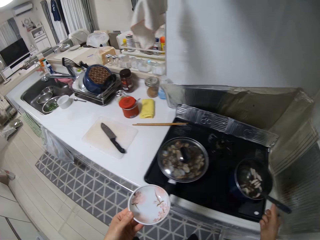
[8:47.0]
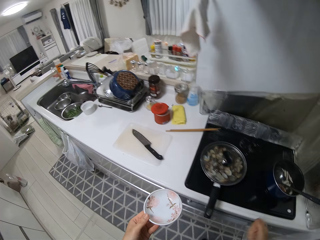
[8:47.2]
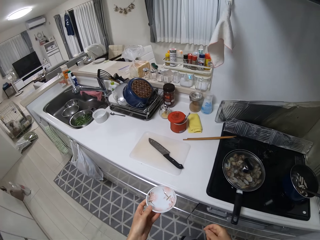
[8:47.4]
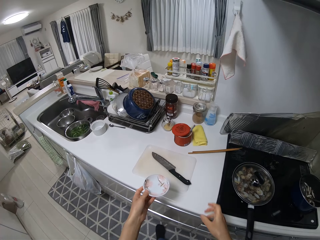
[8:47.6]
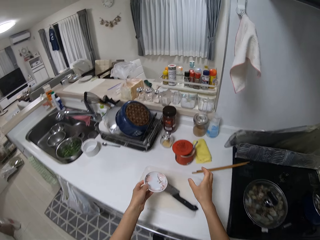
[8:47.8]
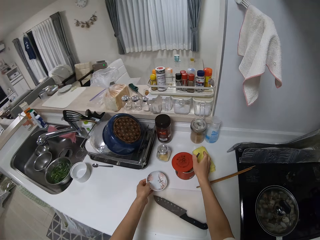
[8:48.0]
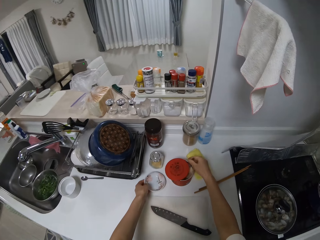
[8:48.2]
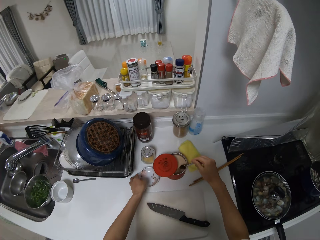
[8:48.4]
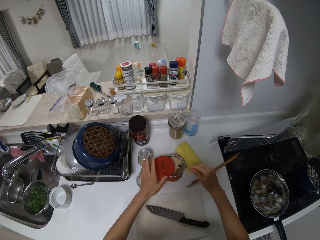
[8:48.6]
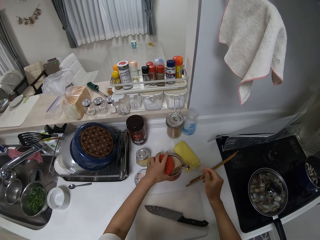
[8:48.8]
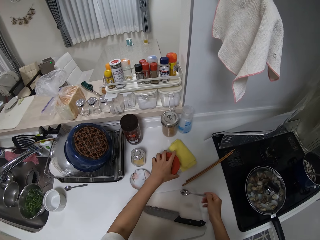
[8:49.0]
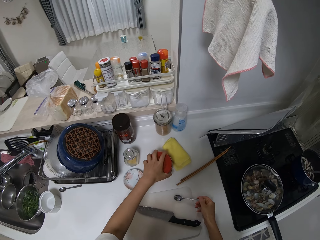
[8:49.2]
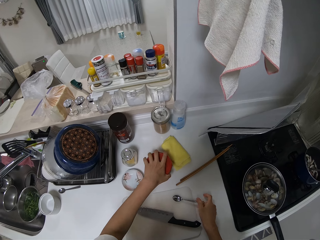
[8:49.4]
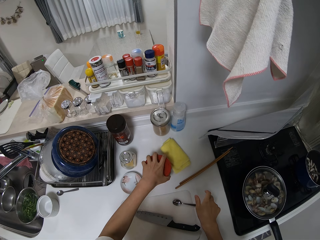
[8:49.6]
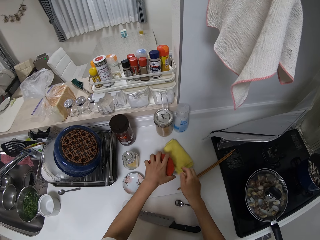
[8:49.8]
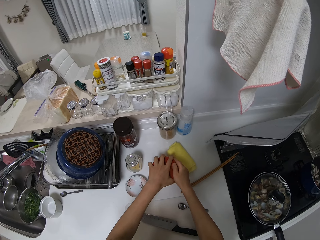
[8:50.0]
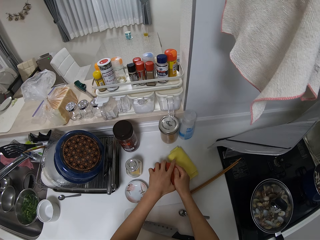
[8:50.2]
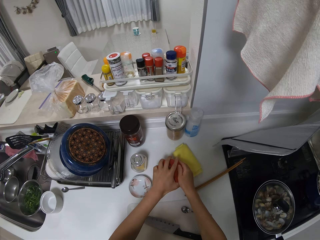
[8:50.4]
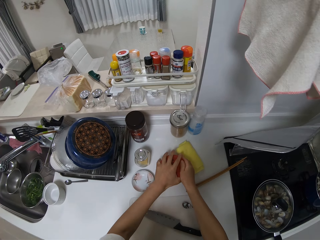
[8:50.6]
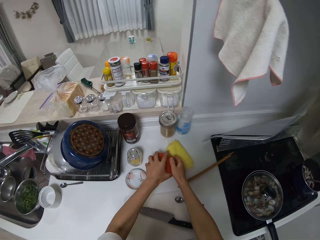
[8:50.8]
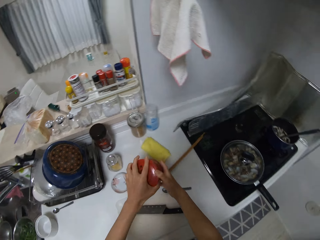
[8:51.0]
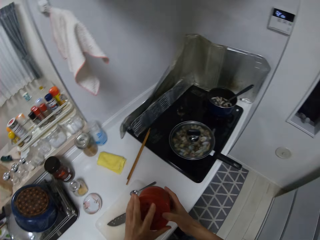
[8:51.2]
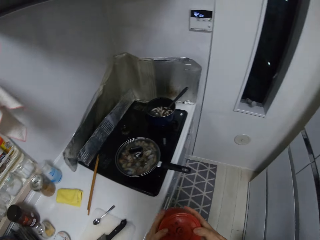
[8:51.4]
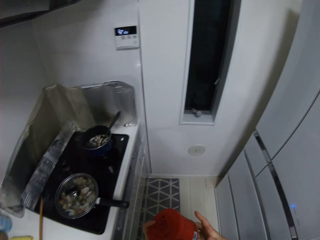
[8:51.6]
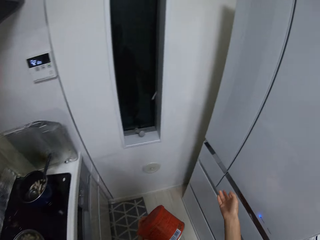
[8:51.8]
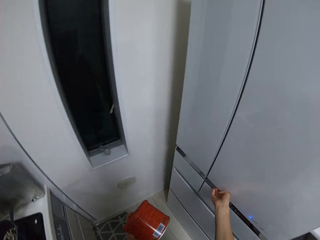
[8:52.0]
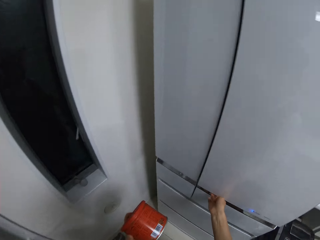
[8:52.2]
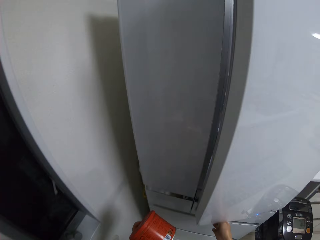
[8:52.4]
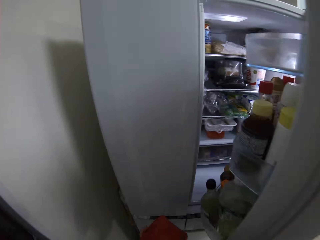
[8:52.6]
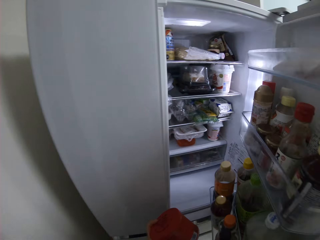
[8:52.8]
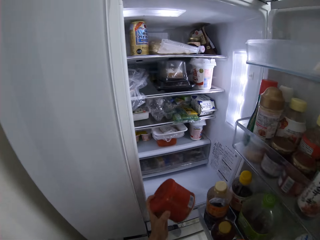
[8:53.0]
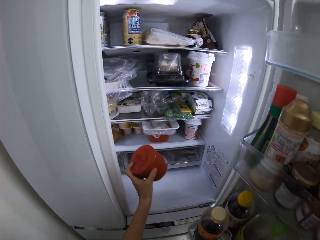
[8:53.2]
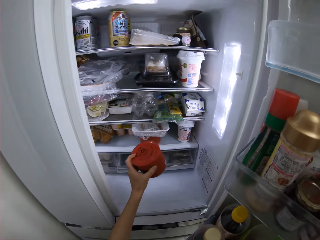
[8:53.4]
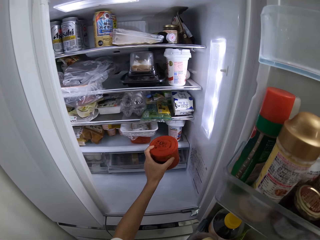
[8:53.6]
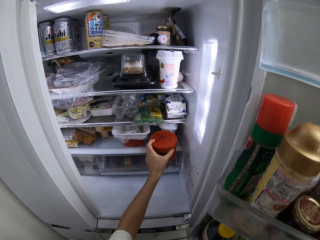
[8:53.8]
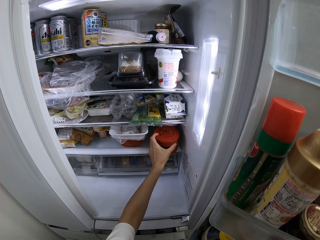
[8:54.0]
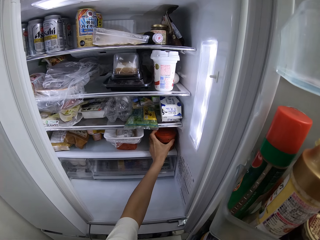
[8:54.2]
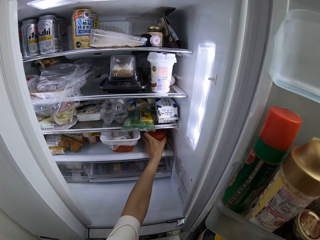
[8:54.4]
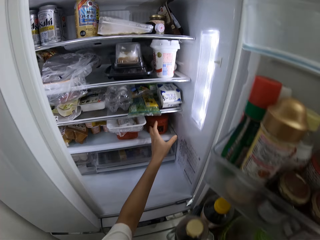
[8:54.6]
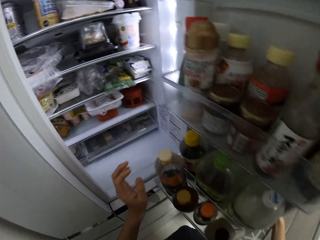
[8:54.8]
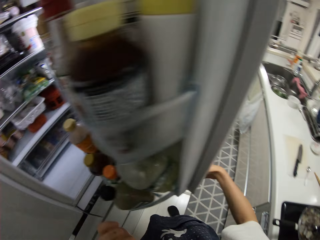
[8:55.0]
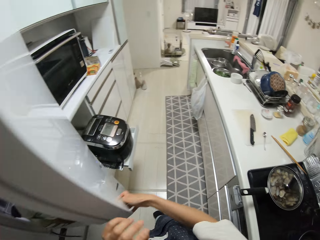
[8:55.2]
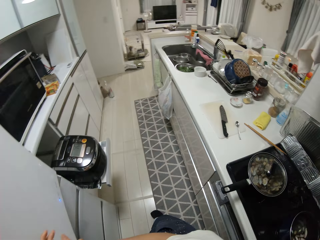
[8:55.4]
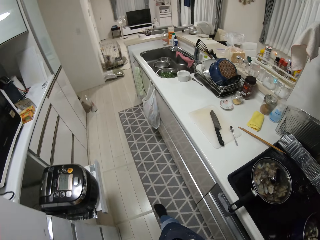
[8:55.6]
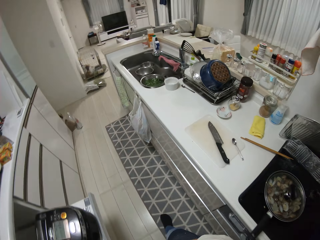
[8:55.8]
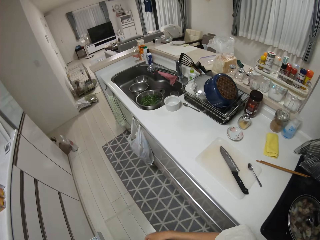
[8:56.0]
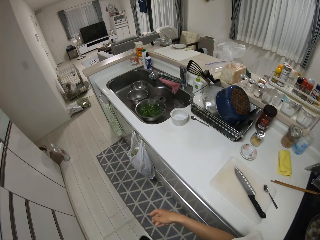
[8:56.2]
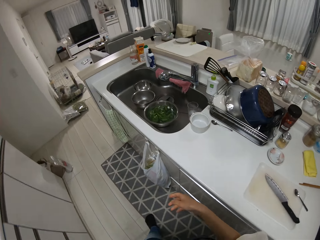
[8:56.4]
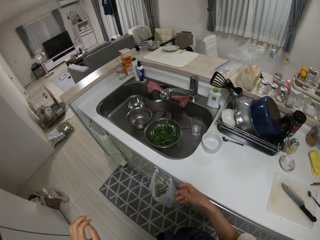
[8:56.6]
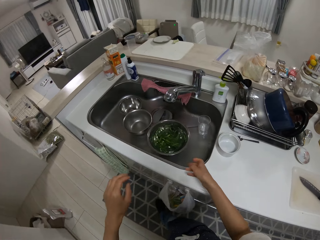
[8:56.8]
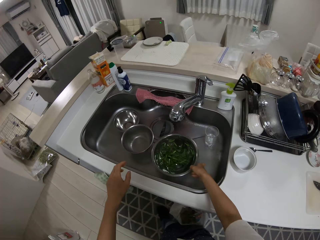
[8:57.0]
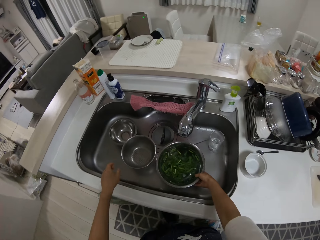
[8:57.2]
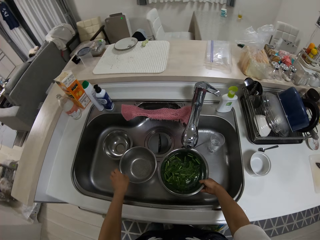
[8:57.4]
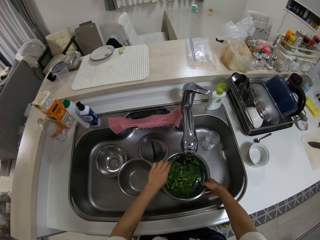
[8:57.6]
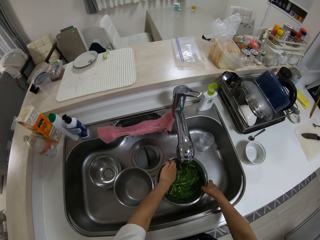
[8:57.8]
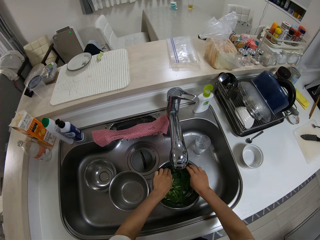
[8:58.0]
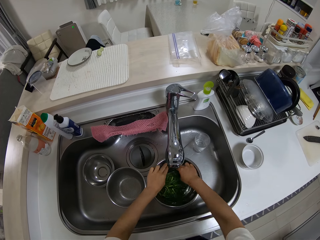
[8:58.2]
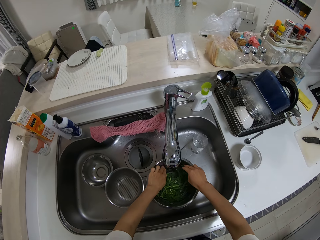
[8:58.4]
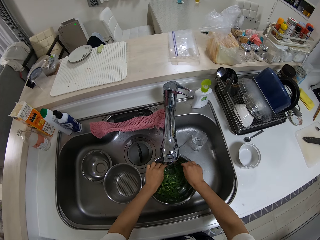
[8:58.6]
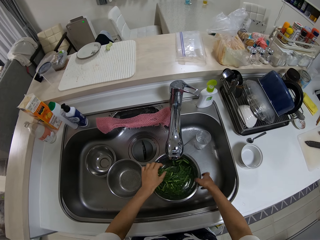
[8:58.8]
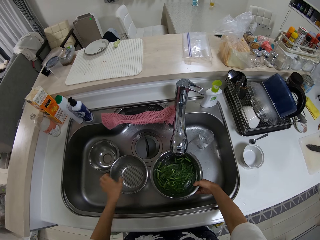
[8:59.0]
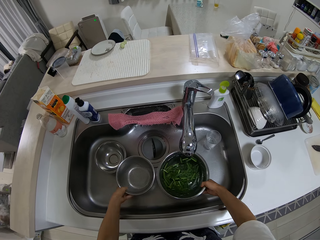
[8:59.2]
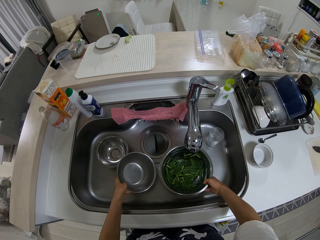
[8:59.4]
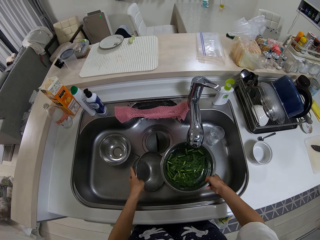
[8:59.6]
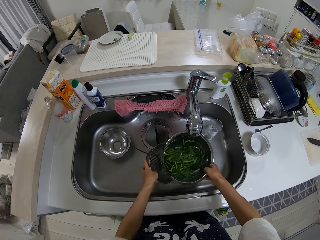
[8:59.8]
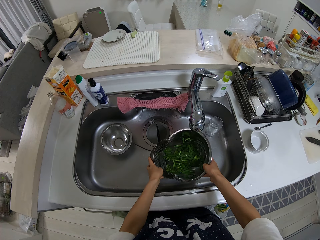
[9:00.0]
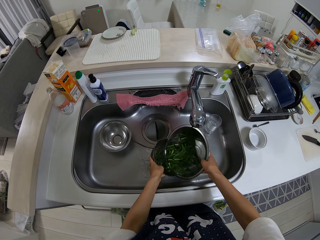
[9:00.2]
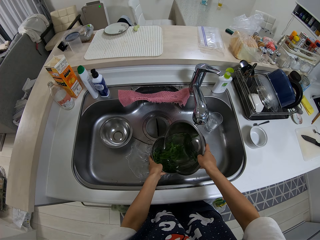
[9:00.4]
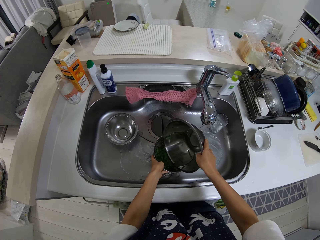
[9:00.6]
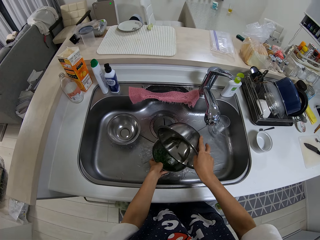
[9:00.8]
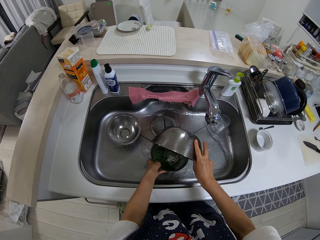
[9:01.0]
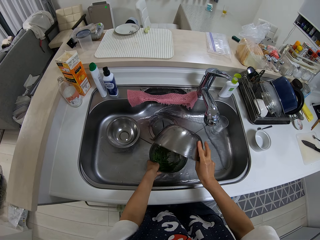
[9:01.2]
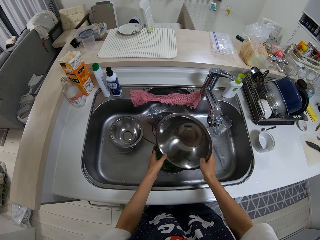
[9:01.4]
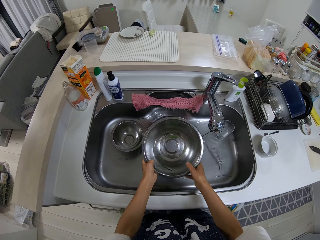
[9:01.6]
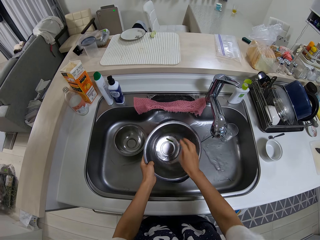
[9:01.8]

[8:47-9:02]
The camera wearer drops the saucer on the table. They take out the spoon in the container on the table. They cover the container on the table. They move the container inside the fridge. They close the fridge. They pour the vegetables in the bowl into the sieve in the sink.

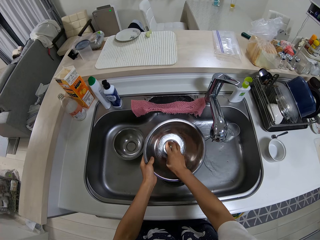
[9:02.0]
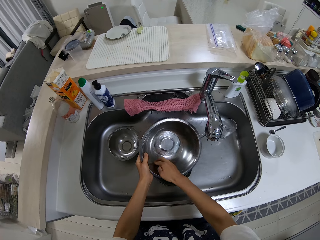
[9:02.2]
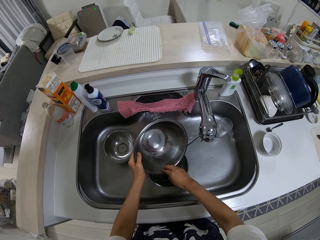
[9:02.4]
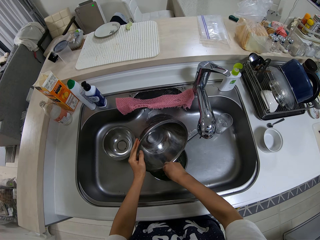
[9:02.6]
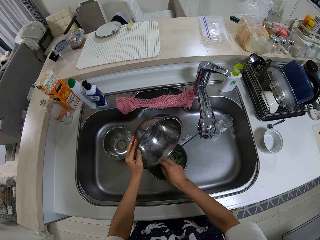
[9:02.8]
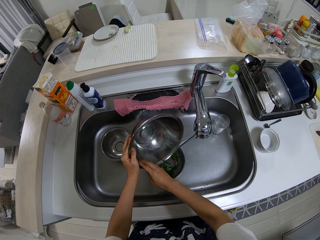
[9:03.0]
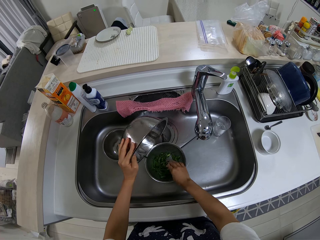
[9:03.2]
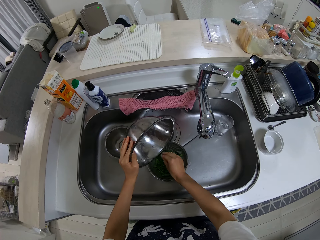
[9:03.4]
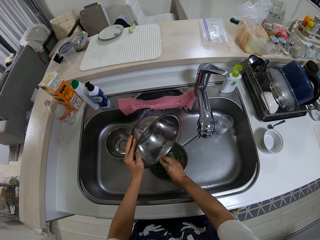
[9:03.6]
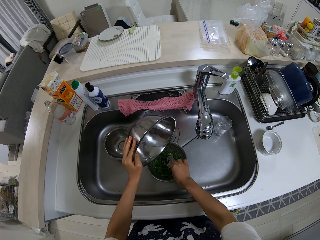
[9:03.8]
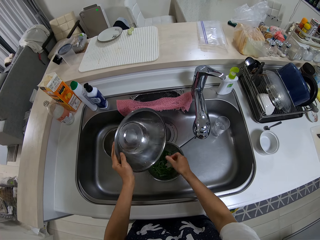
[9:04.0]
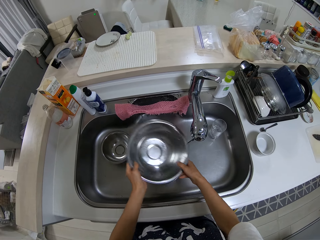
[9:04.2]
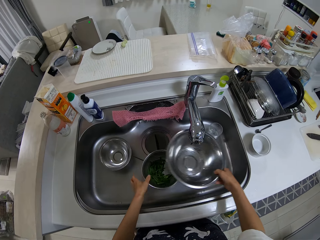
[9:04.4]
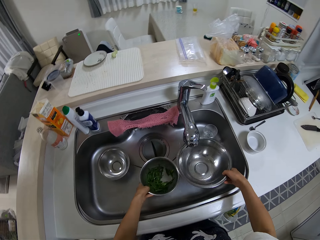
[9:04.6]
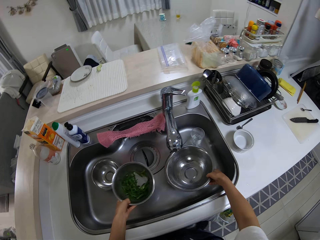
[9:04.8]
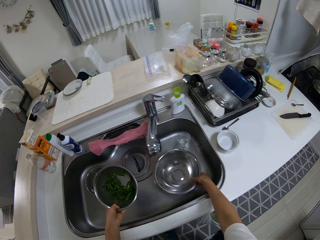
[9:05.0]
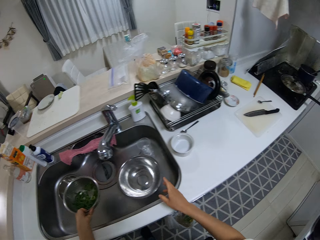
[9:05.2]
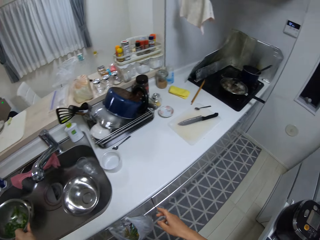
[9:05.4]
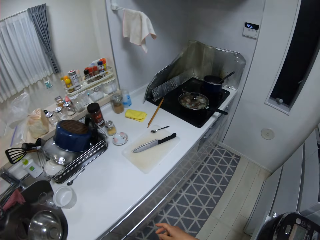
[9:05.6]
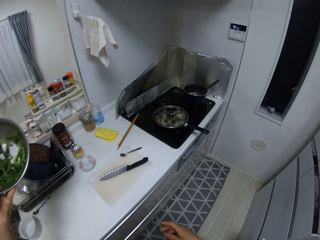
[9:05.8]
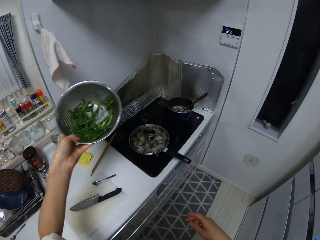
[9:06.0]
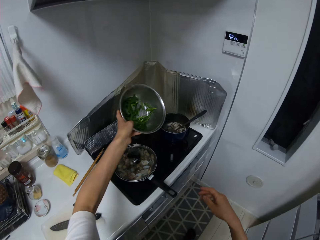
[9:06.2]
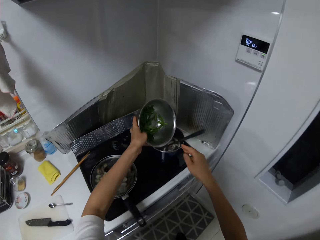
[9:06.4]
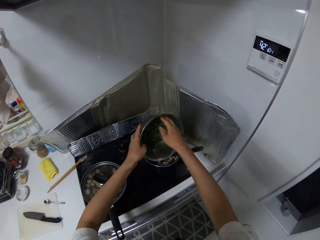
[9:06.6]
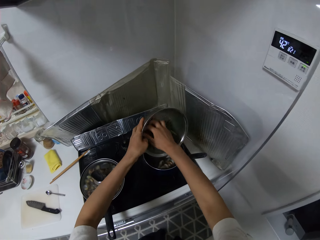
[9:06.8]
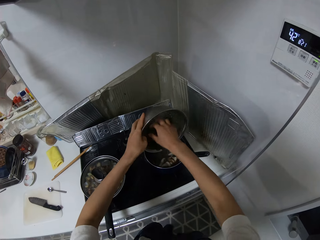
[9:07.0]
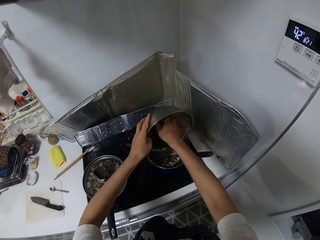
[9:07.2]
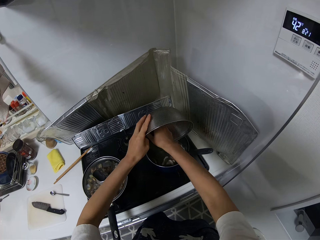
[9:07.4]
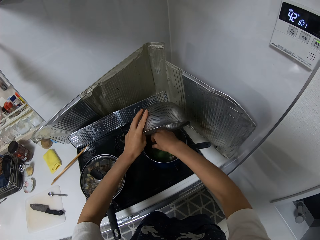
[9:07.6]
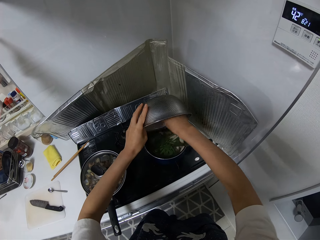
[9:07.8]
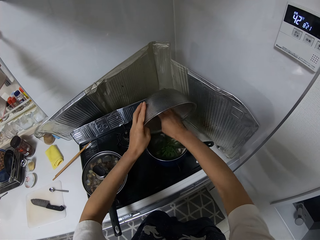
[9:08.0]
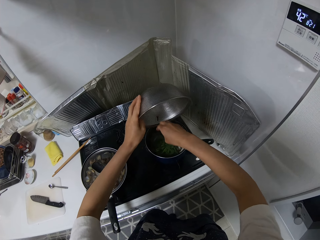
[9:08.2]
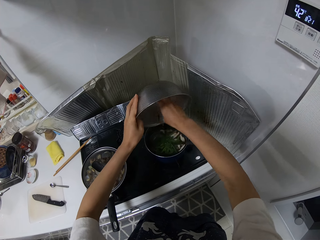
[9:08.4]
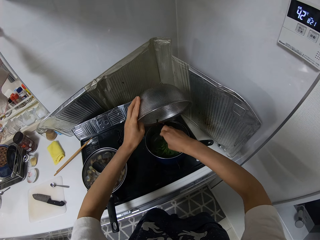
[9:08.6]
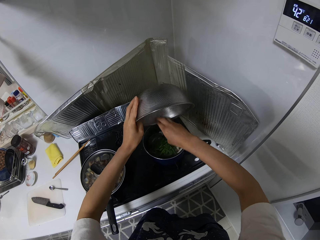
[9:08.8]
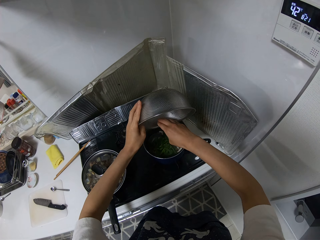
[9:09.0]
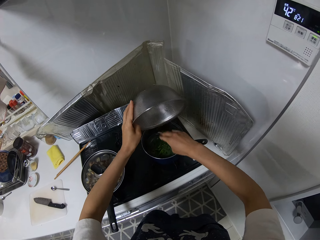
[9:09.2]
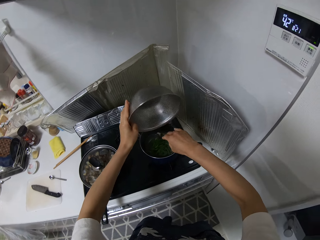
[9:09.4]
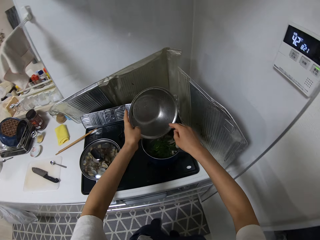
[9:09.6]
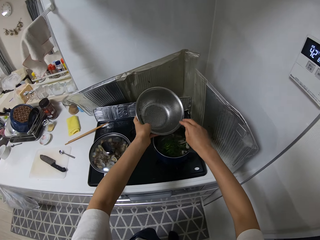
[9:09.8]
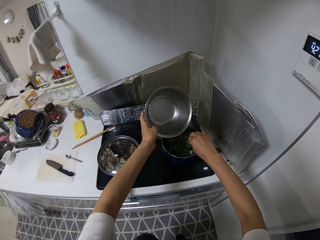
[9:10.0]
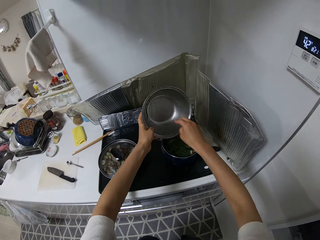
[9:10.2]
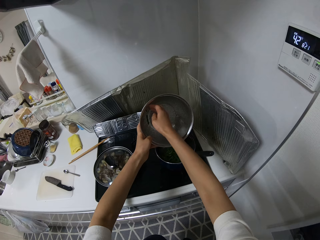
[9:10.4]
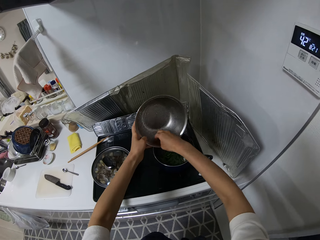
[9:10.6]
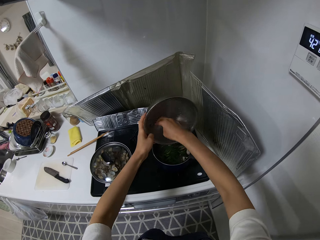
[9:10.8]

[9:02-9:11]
The camera wearer drops the bowl in the sink and picks up the sieve in the sink. They pour the vegetables from the sieve inside the pot on the cooker.
